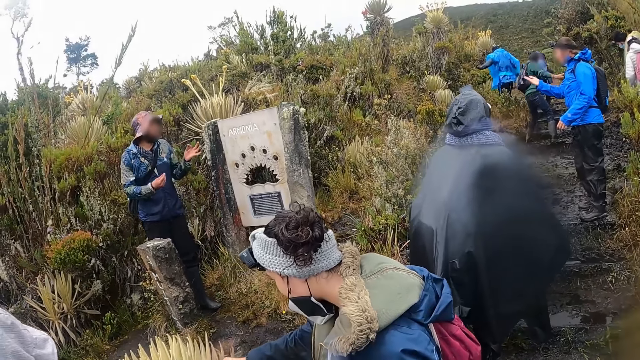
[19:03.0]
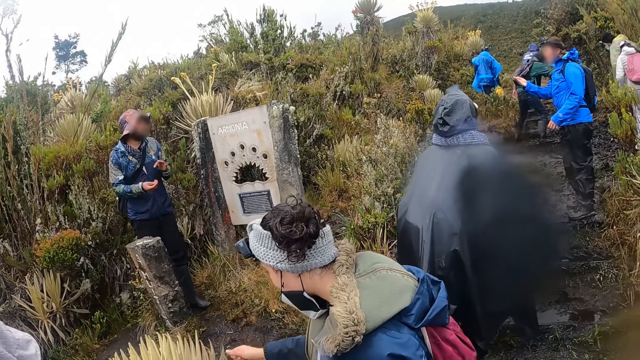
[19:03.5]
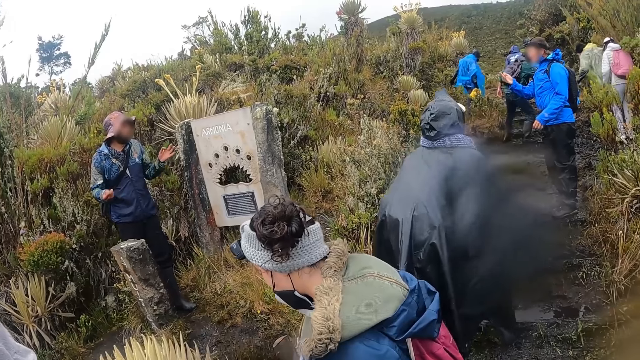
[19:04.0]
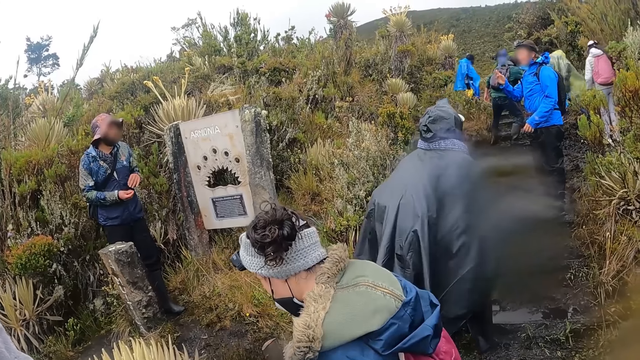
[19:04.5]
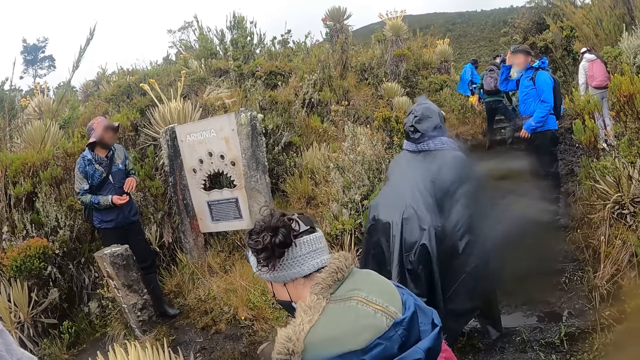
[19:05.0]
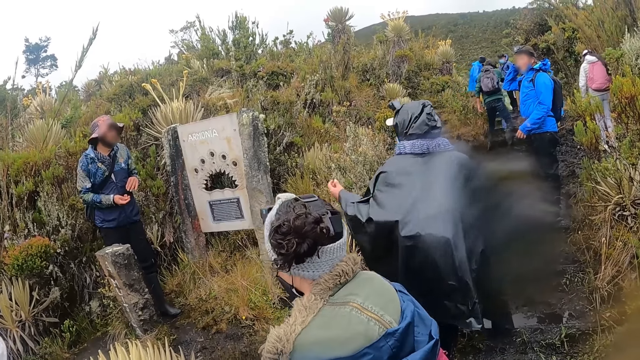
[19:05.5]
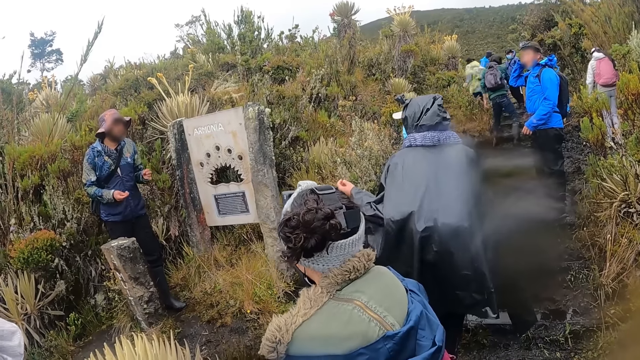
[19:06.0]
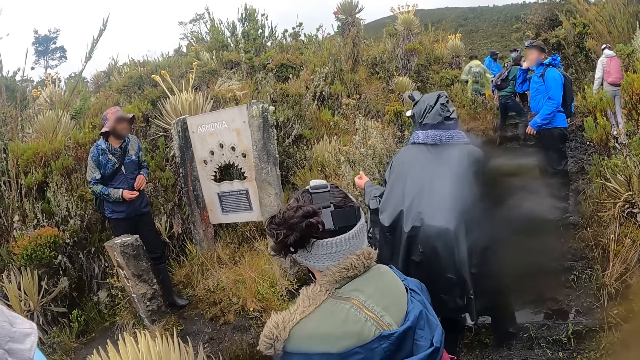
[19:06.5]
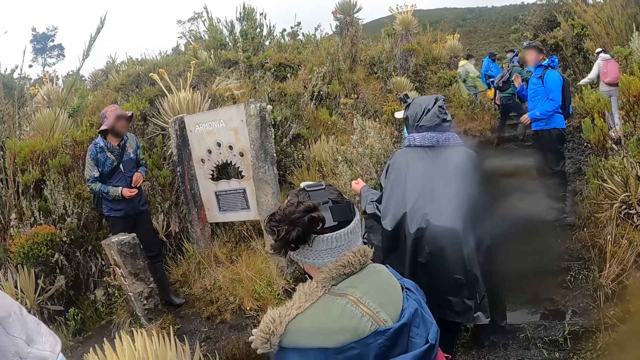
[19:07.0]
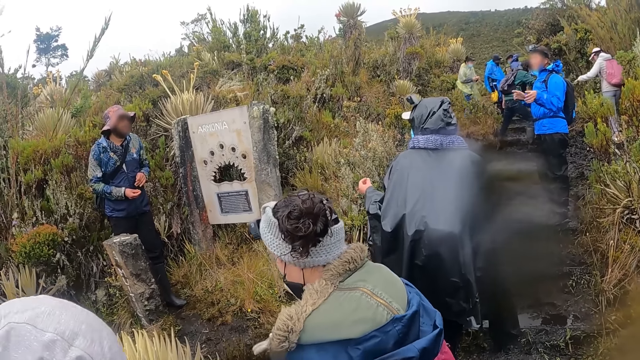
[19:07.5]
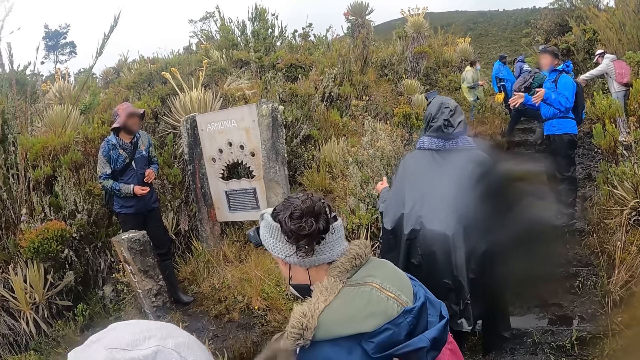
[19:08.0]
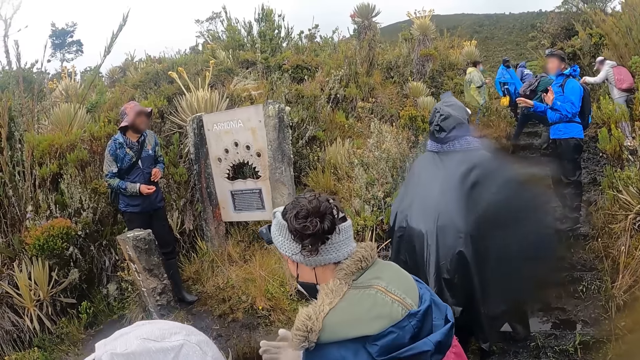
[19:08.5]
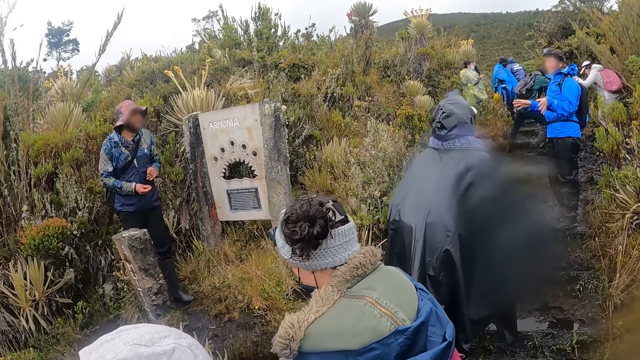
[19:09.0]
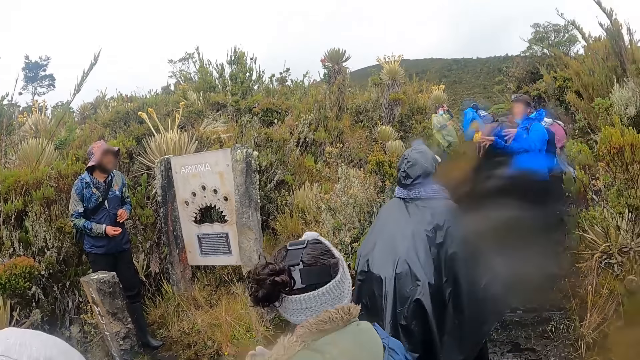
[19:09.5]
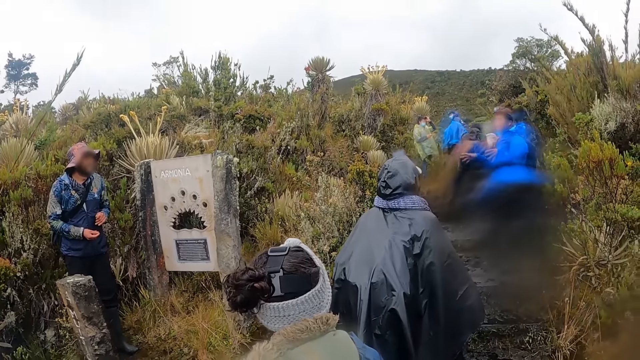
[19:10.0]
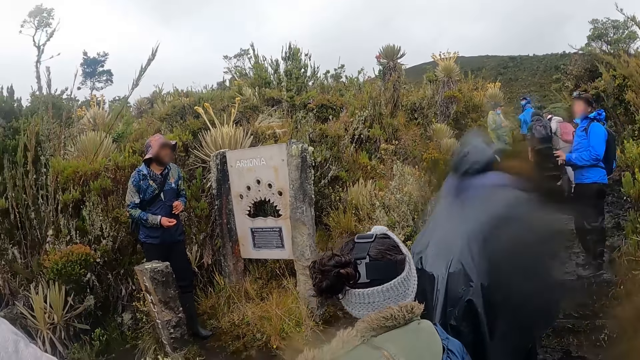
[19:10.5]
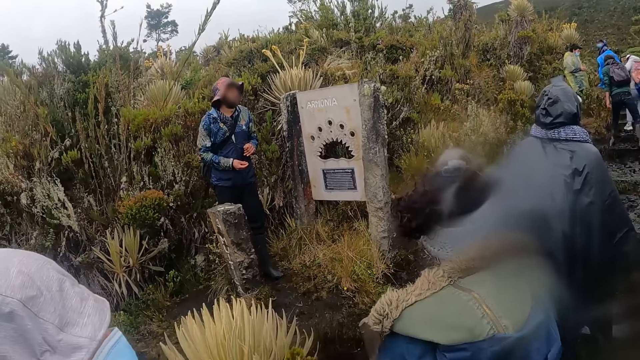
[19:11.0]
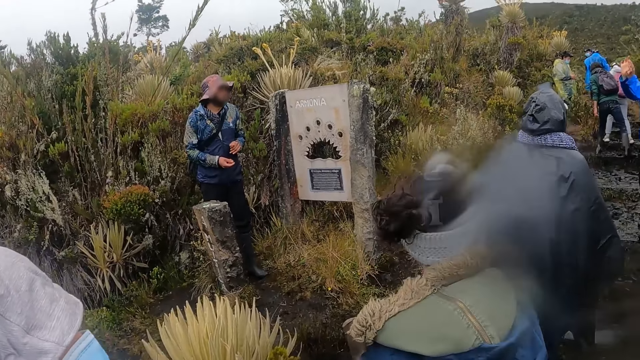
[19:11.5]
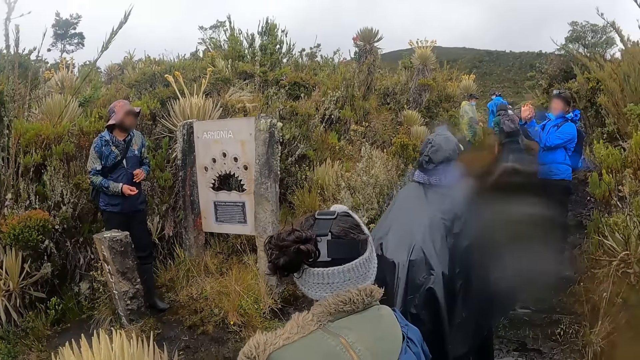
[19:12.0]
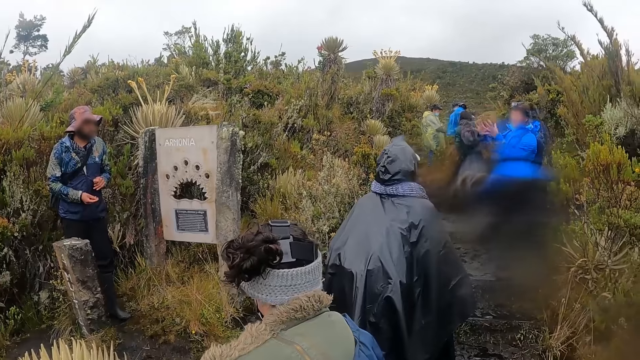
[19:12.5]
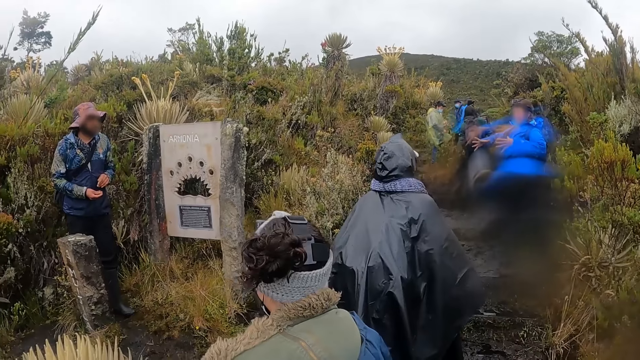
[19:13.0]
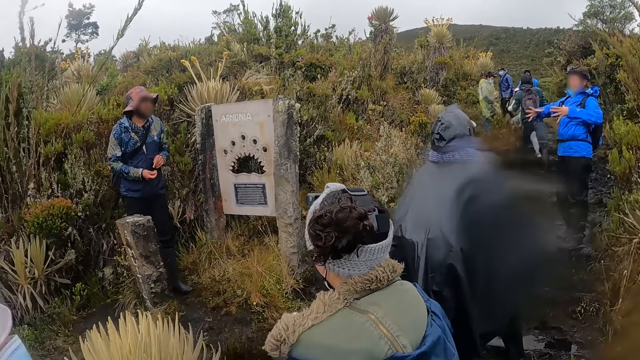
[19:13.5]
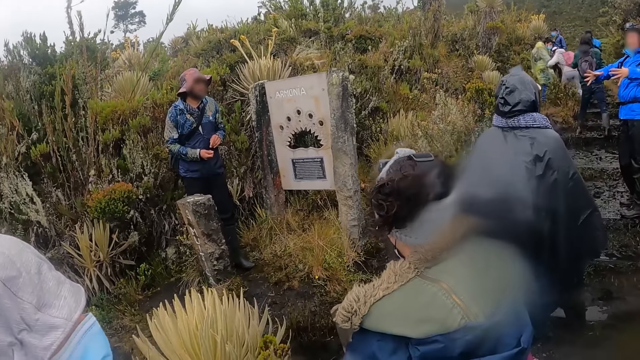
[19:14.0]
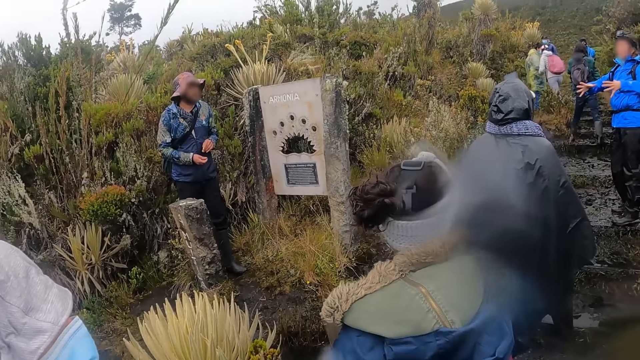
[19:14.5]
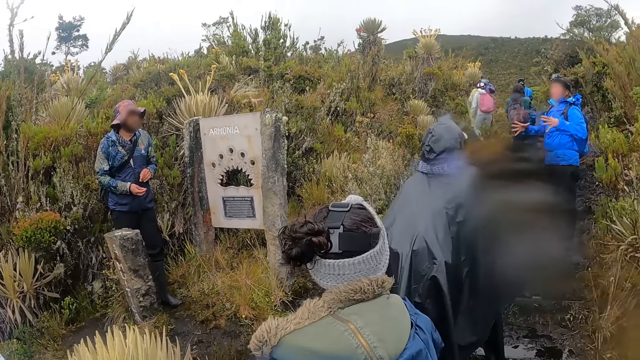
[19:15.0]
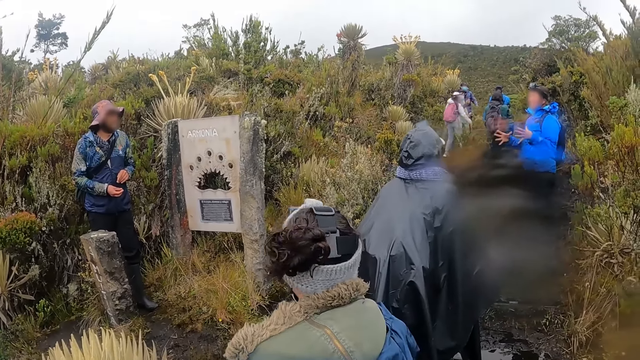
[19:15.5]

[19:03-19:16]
A man gestures his hand. The camera wearer stands on the field. They walk around the field.

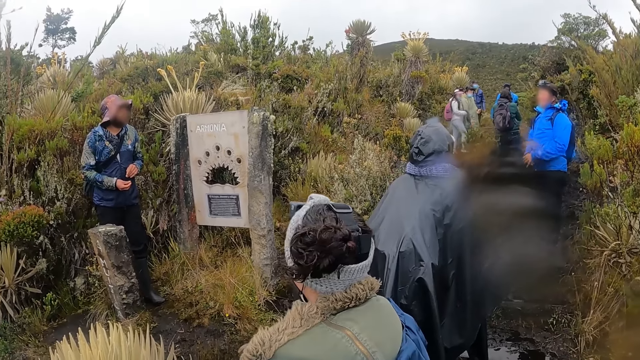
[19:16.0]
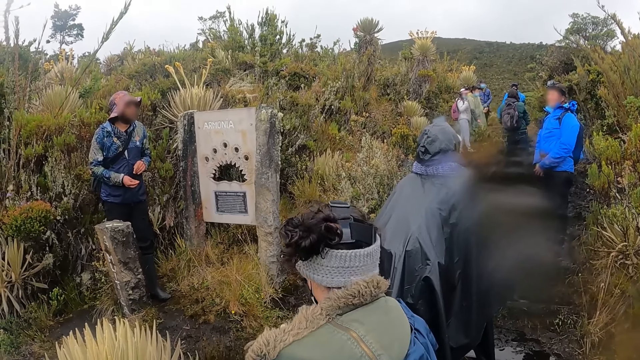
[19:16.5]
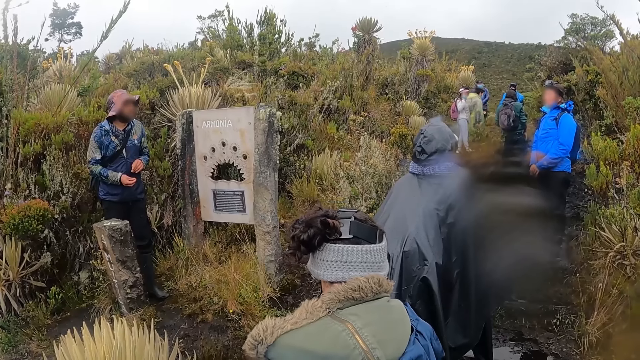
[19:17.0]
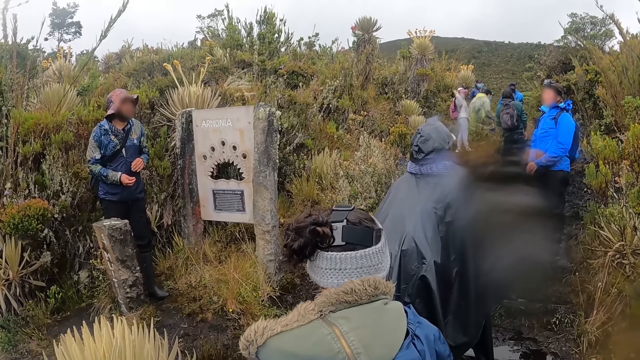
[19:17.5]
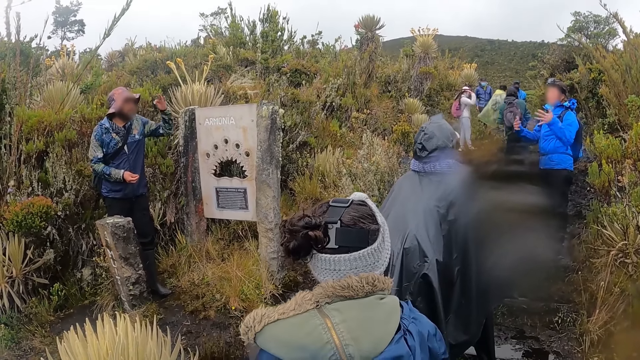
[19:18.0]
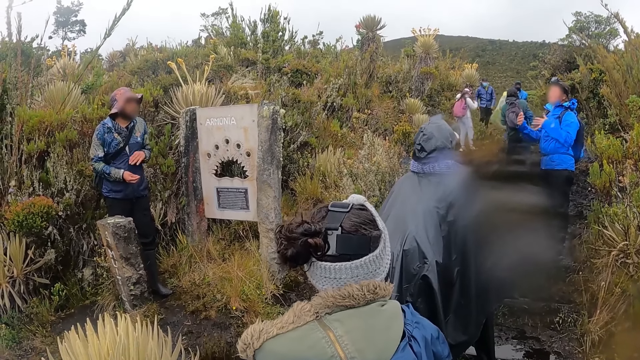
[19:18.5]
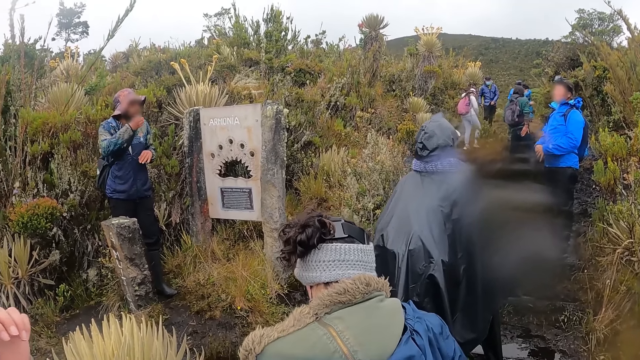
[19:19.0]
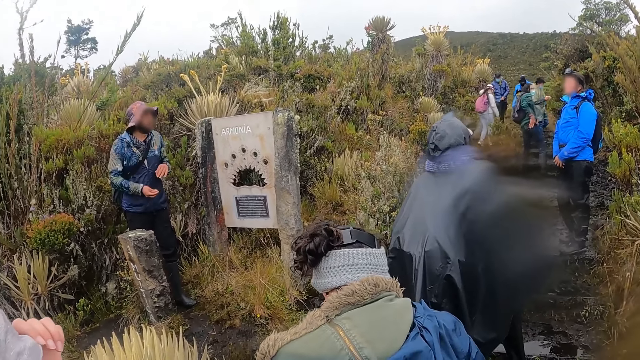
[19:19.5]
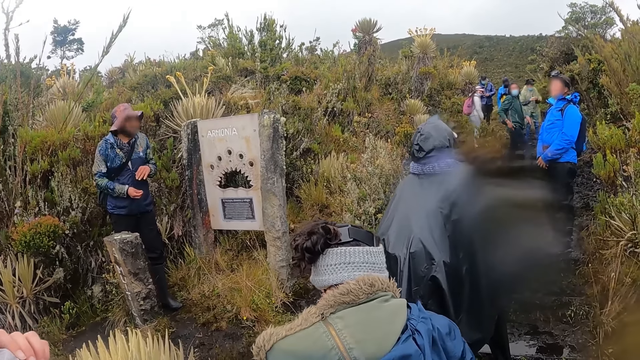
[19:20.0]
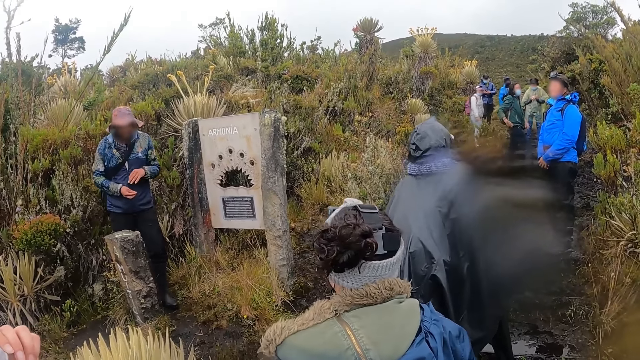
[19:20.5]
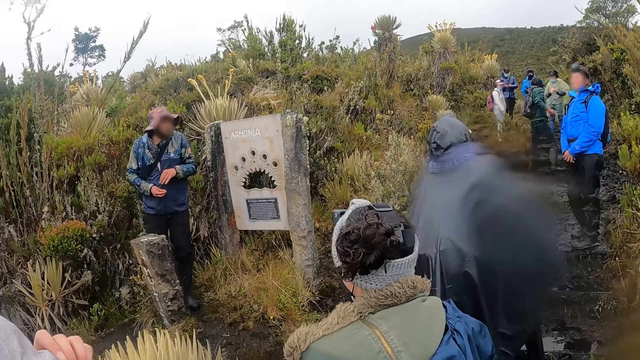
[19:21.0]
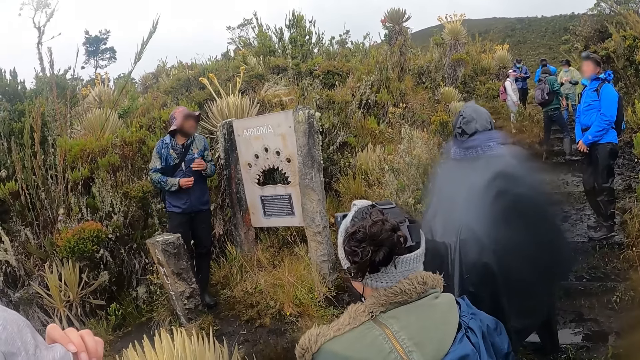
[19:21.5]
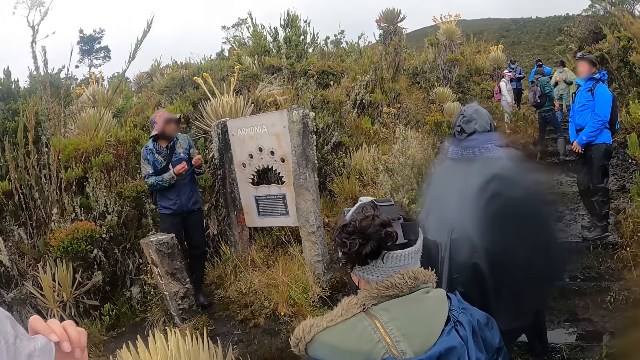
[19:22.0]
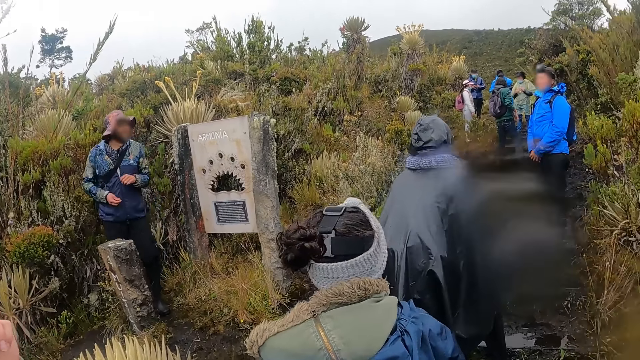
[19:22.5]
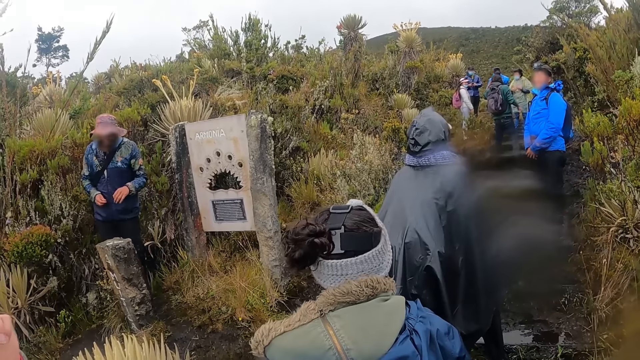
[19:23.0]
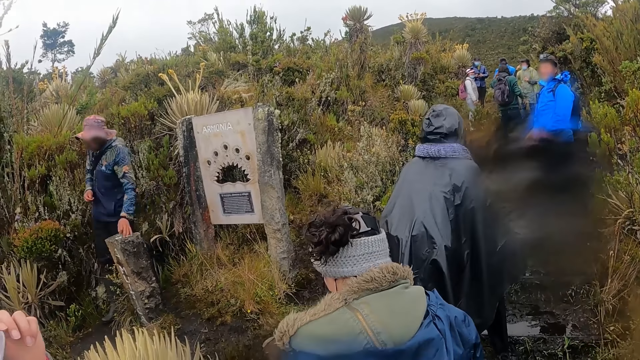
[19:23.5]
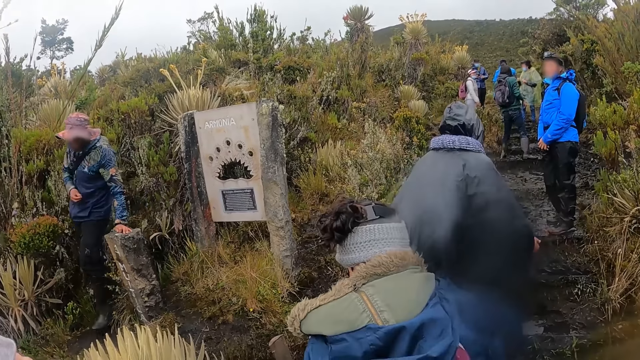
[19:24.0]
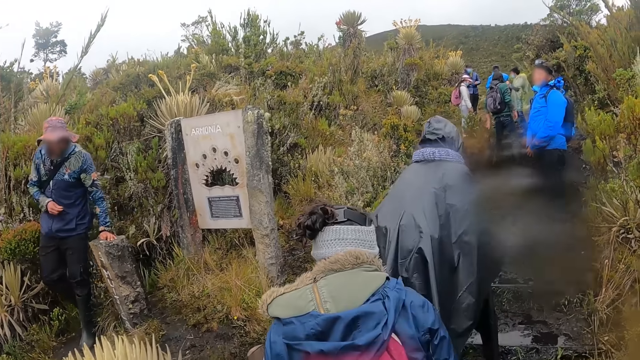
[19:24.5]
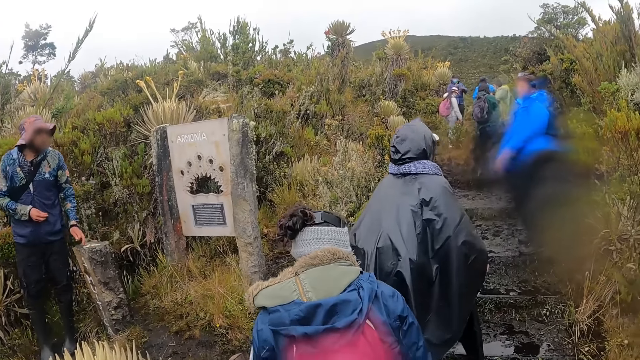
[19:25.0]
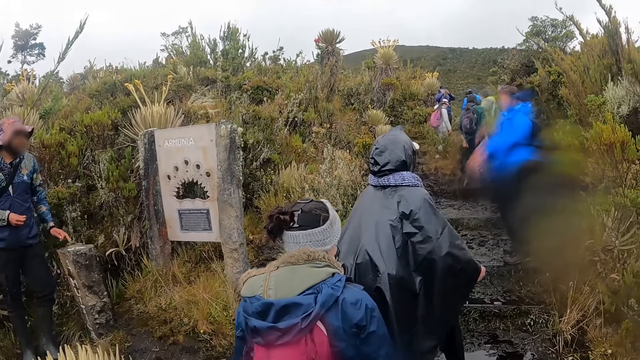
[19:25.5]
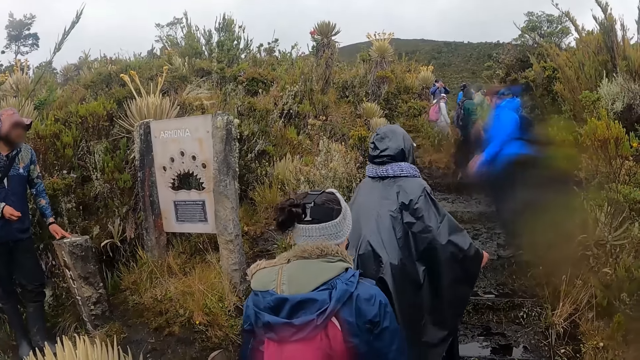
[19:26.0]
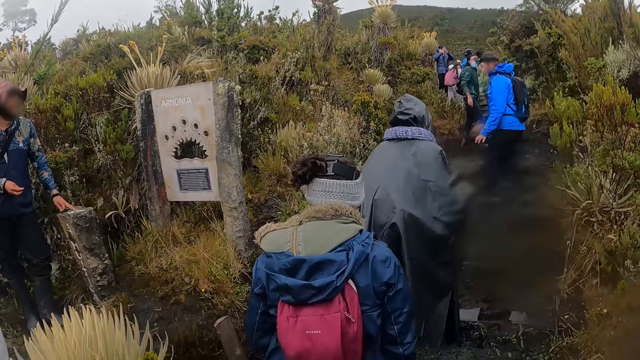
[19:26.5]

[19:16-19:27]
A man gestures his hand. The man walks away from the information board. The man holds a slab and pulls his hand off the slab.
